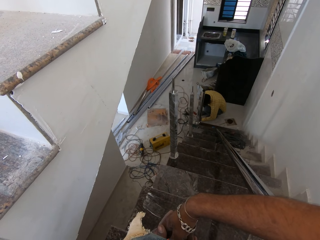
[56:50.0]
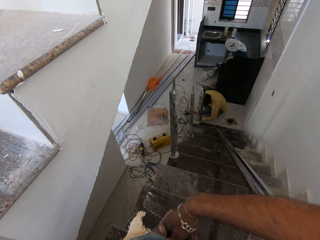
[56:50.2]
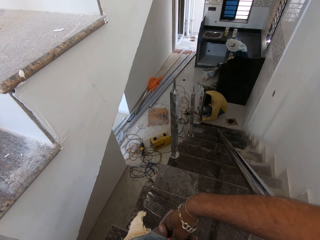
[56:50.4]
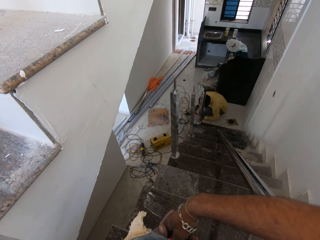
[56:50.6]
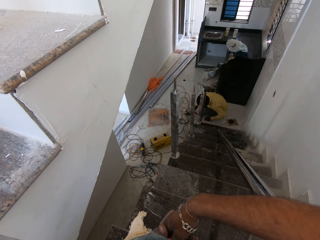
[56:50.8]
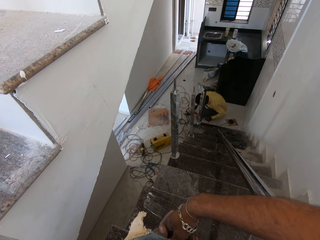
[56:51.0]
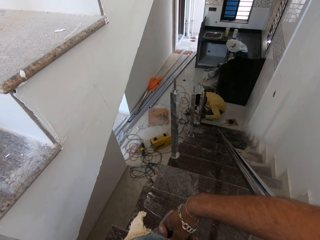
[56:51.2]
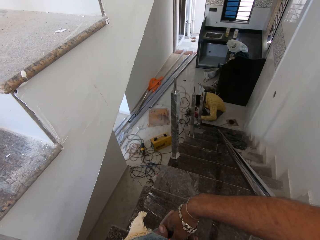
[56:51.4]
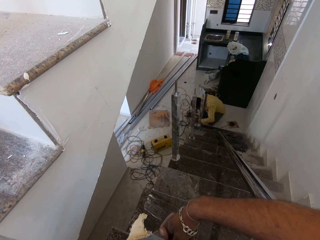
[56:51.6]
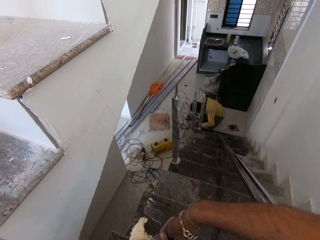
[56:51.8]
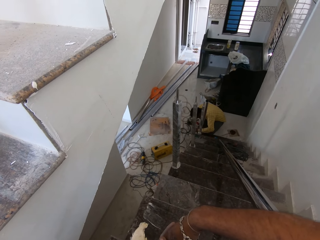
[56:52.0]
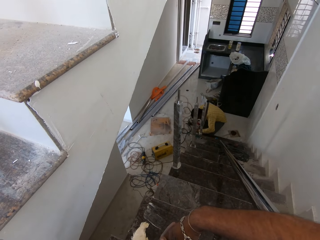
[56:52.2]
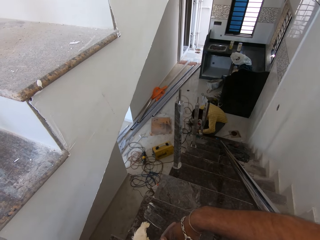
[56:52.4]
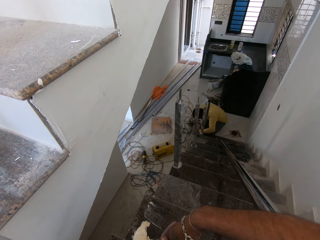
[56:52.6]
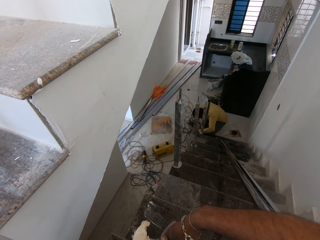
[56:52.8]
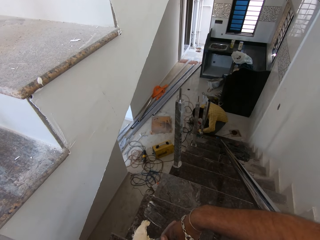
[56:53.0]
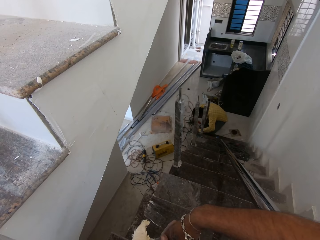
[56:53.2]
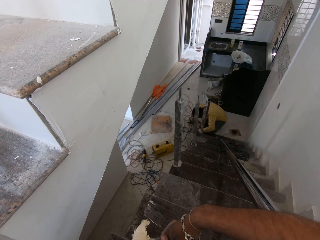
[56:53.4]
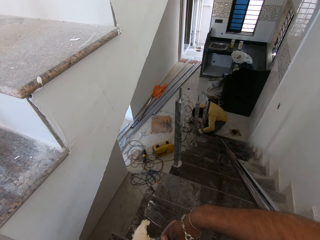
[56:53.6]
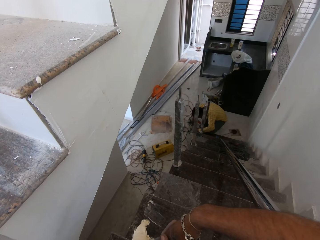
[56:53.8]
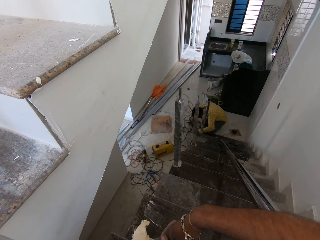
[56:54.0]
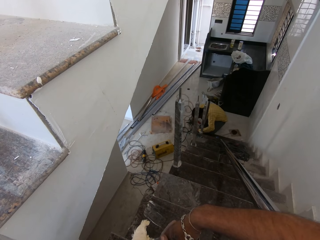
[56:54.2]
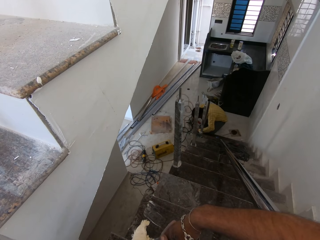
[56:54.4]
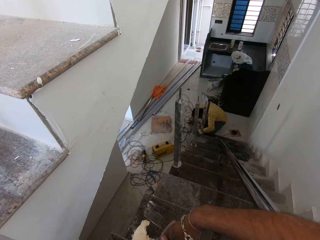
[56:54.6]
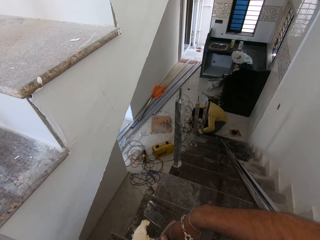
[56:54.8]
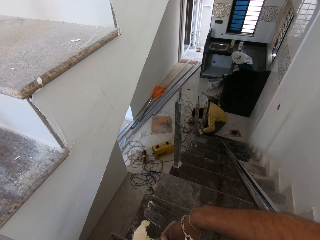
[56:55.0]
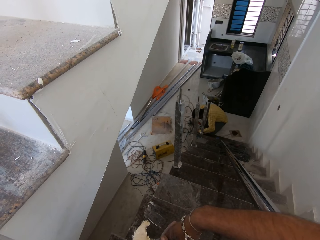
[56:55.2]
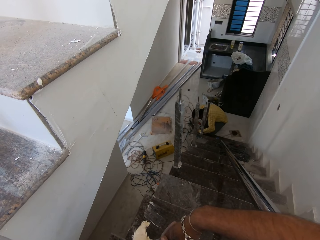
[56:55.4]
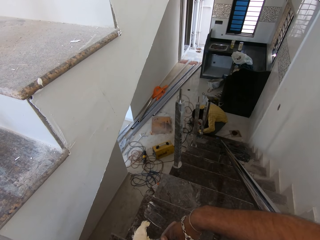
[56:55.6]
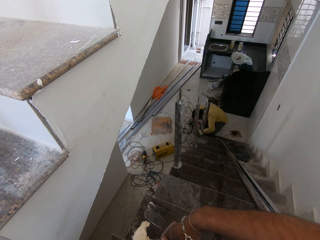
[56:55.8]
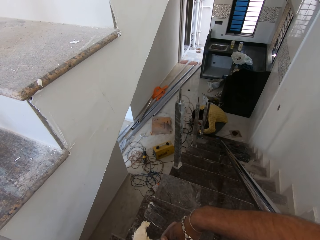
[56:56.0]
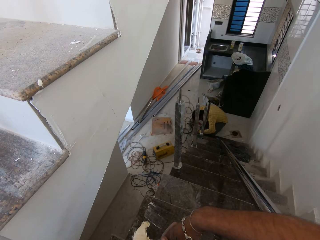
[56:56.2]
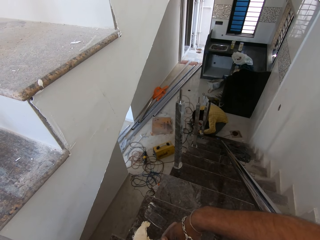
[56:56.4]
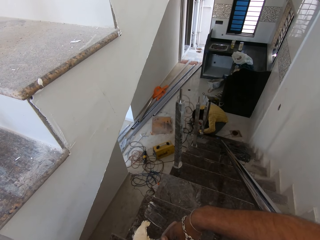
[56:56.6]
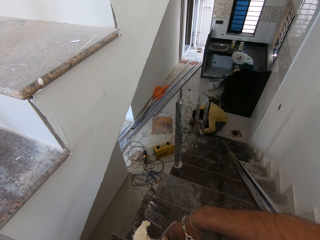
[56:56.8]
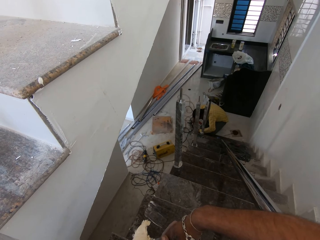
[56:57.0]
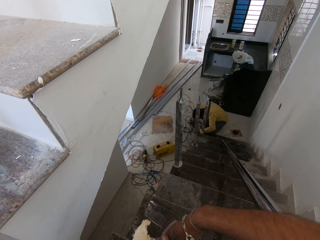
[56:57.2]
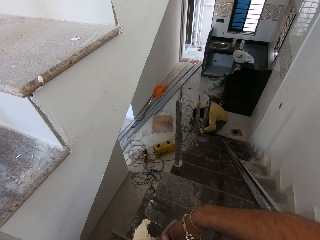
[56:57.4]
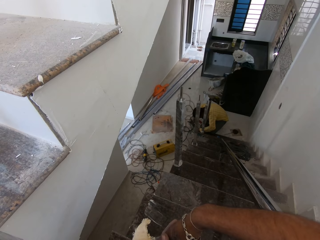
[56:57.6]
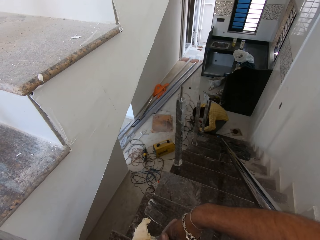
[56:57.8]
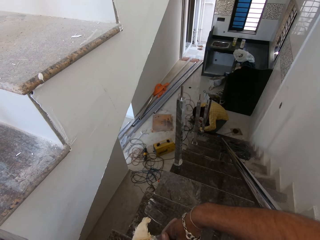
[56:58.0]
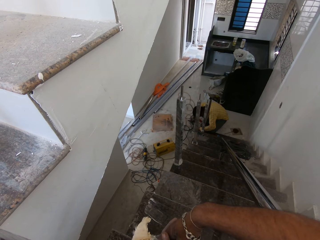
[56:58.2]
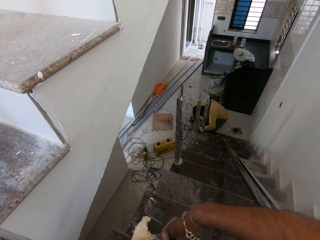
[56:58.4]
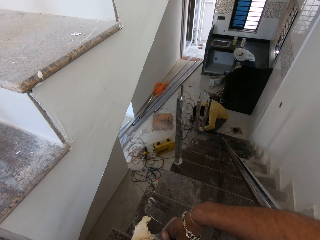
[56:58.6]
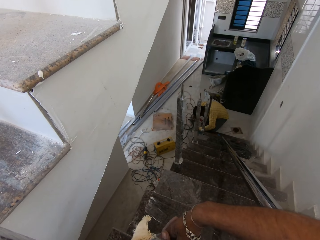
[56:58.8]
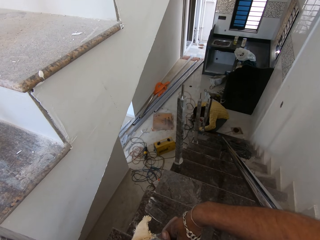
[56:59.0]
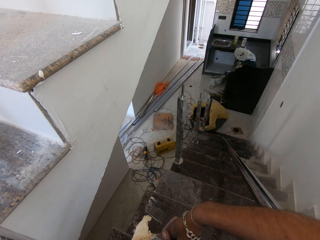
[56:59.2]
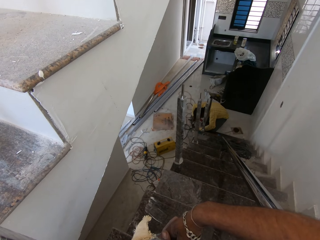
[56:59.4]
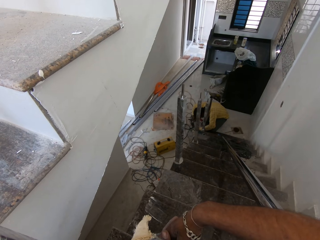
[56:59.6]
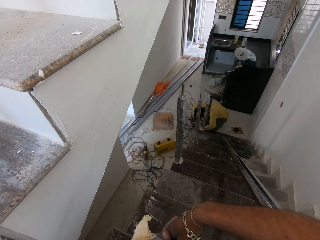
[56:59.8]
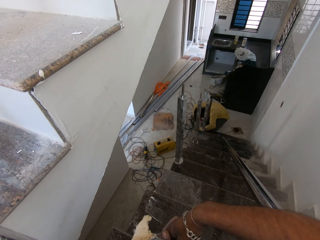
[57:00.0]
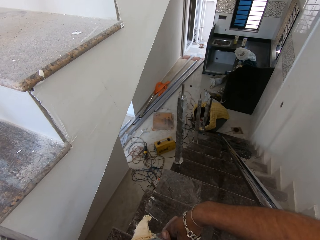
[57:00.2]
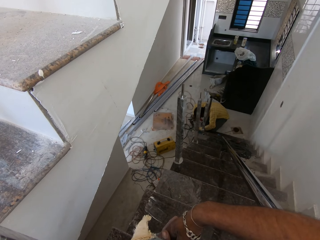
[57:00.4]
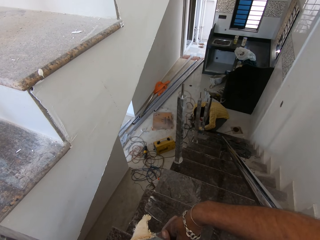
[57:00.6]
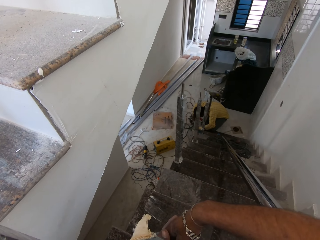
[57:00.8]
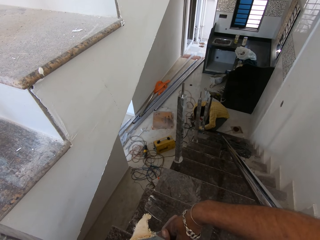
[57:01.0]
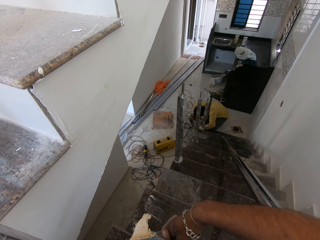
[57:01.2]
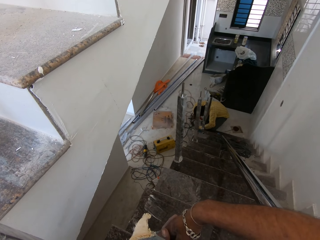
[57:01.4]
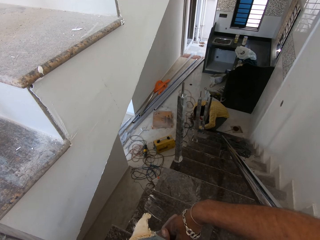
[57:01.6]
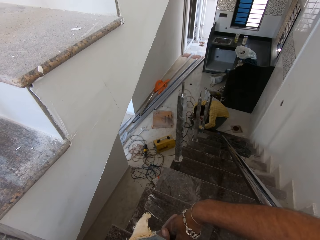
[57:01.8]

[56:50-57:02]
A man moves the metal bar. The man hits the metal bar.

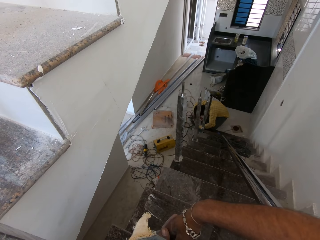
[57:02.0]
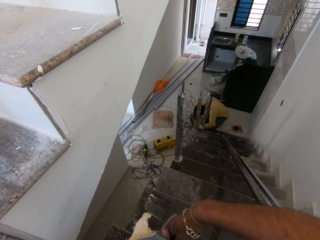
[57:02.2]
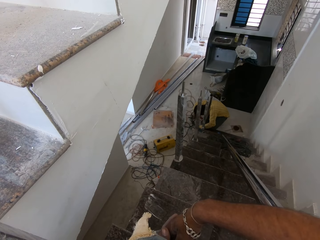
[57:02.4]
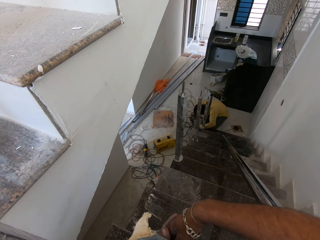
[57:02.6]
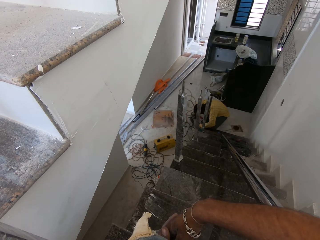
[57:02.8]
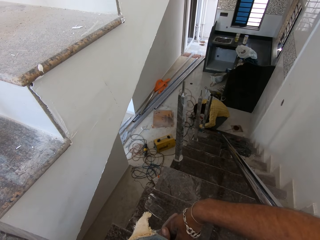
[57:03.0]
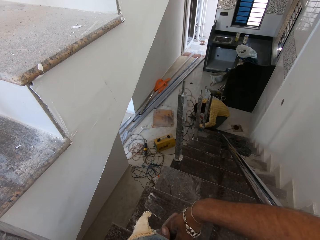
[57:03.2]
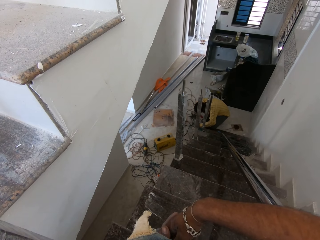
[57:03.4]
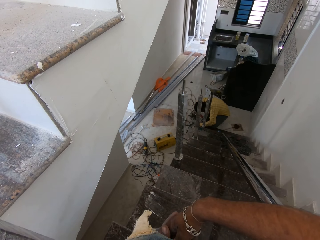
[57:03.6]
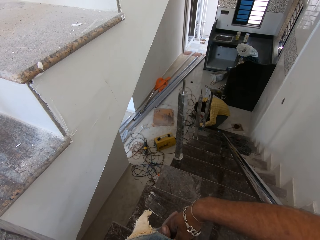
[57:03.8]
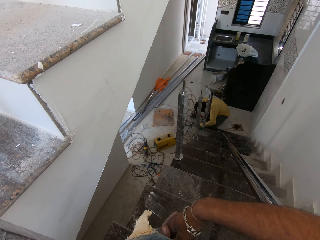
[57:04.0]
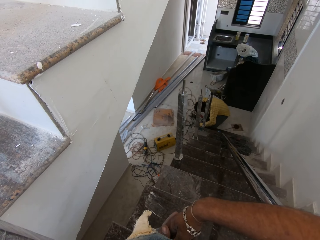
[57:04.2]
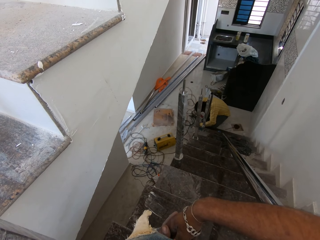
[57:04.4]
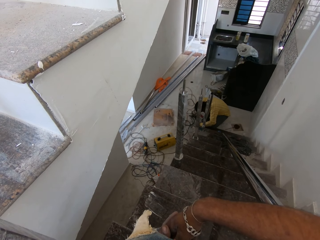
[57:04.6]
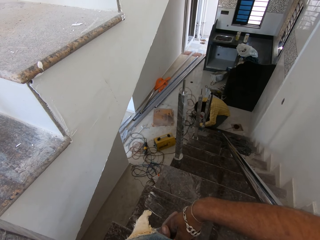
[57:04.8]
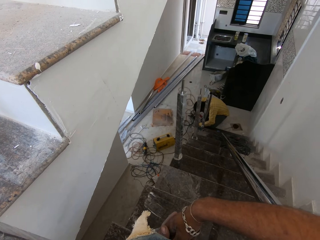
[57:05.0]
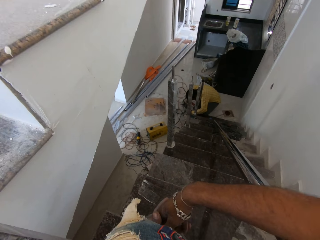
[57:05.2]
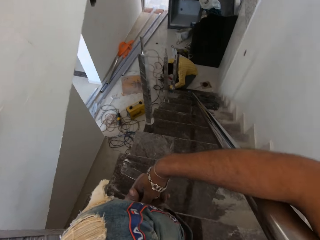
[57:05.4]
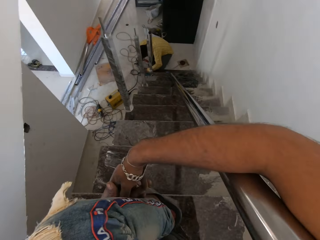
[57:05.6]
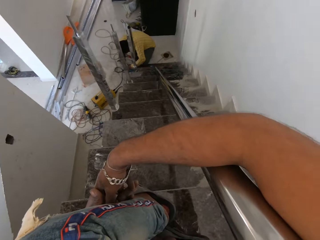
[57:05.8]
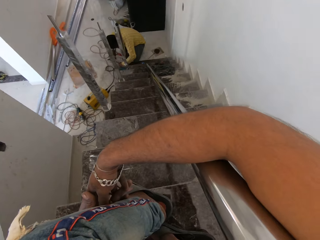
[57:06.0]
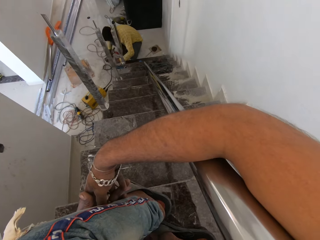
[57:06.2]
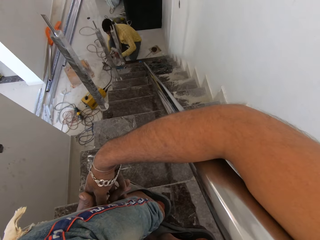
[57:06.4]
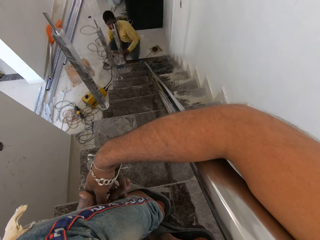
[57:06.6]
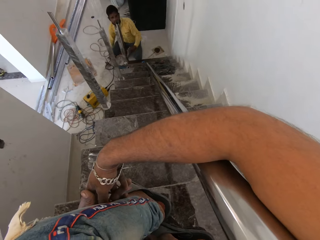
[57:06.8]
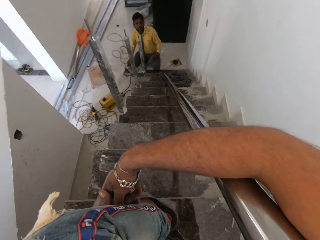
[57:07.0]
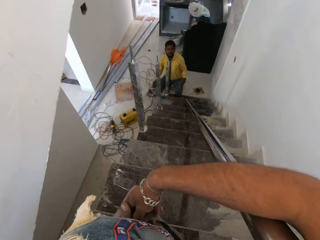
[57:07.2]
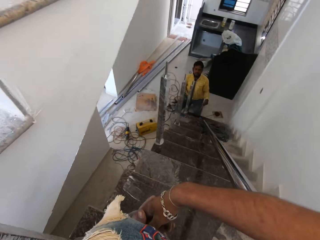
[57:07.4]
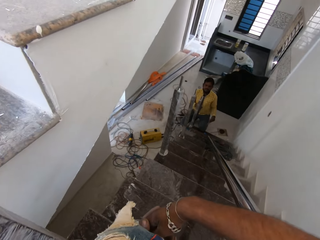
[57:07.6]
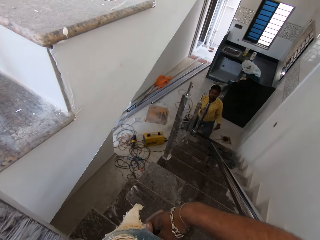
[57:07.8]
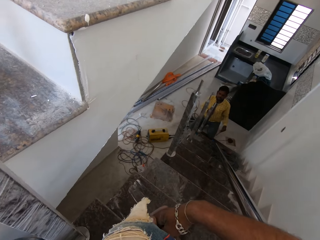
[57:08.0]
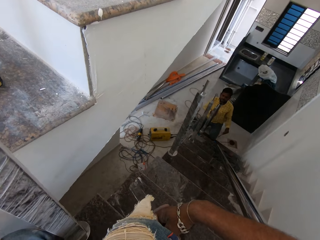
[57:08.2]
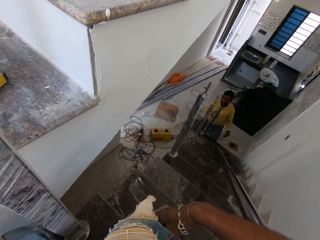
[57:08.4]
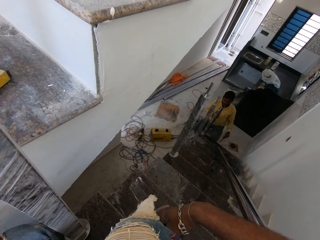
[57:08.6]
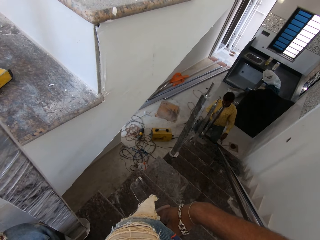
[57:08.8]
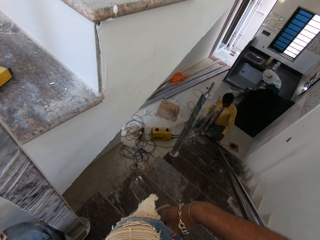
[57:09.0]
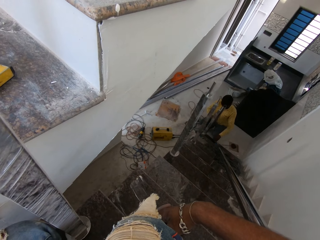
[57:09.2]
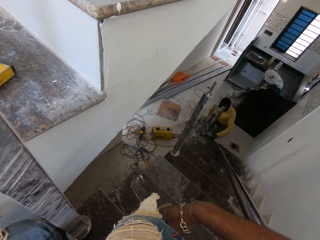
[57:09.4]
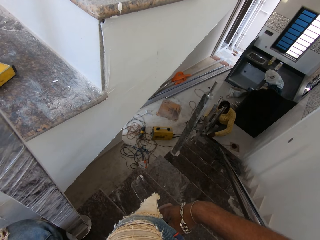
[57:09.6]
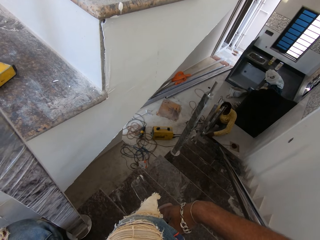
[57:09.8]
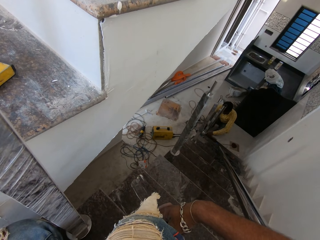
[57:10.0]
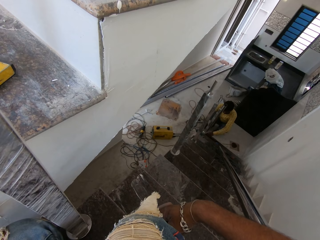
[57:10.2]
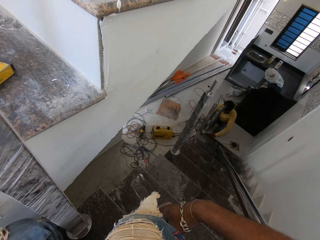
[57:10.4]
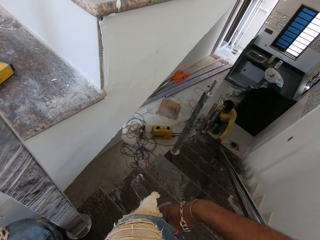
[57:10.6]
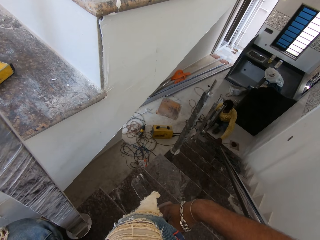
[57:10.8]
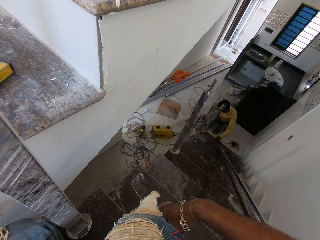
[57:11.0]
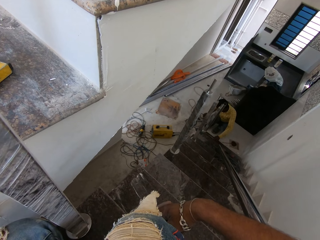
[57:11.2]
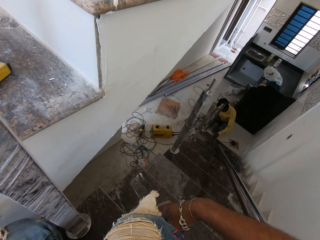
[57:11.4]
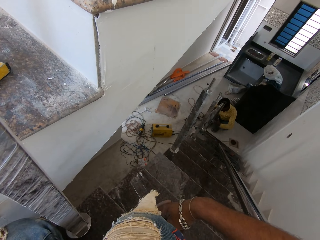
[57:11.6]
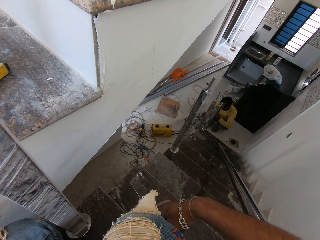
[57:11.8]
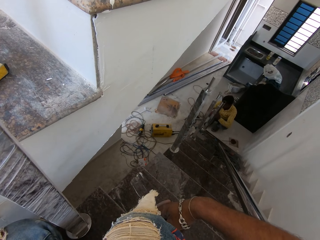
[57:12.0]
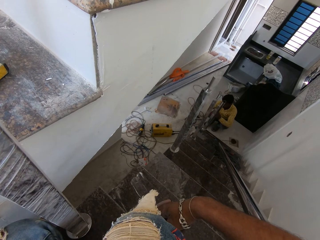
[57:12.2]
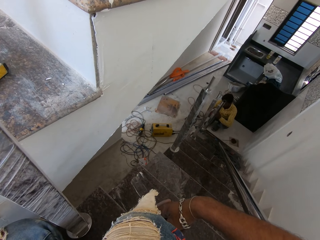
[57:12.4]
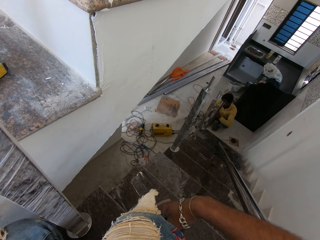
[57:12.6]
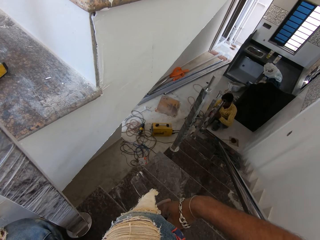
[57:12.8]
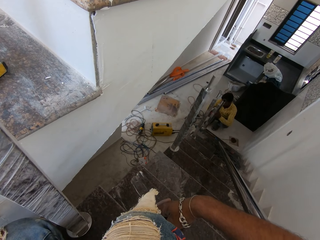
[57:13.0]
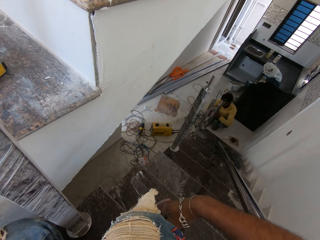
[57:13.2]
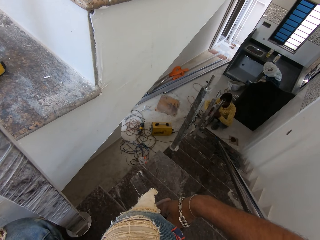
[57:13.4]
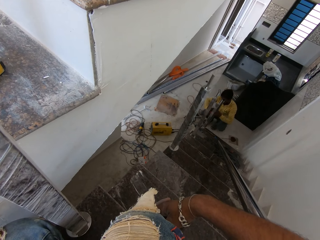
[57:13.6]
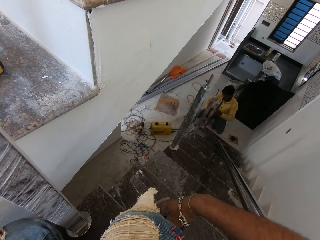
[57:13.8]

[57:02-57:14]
The man stares at someone. The man drops the hammer on the ground with his right hand. The man drops the metal. The man holds the metal bar with the left hand.
